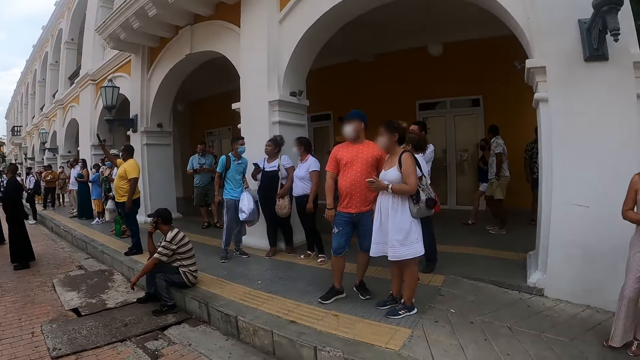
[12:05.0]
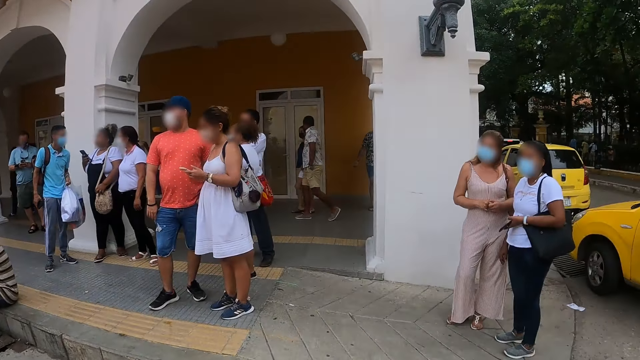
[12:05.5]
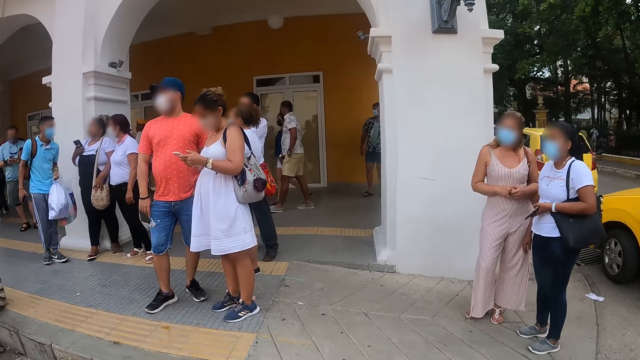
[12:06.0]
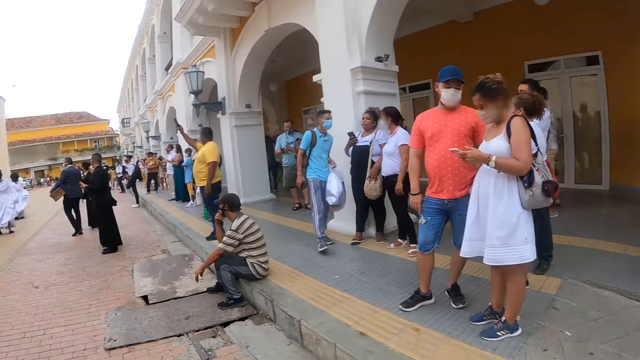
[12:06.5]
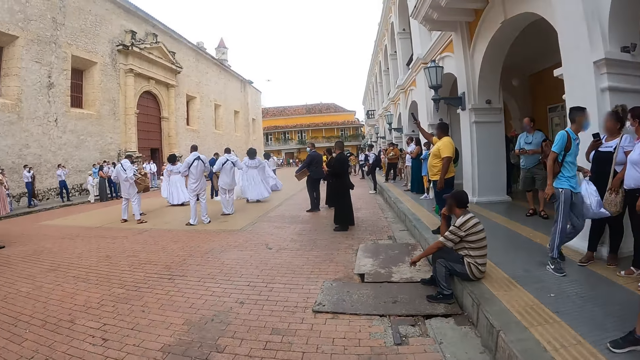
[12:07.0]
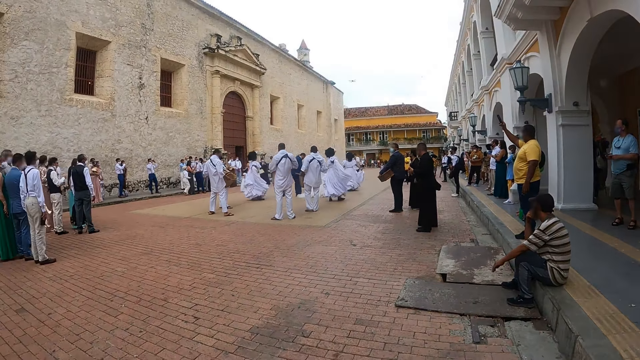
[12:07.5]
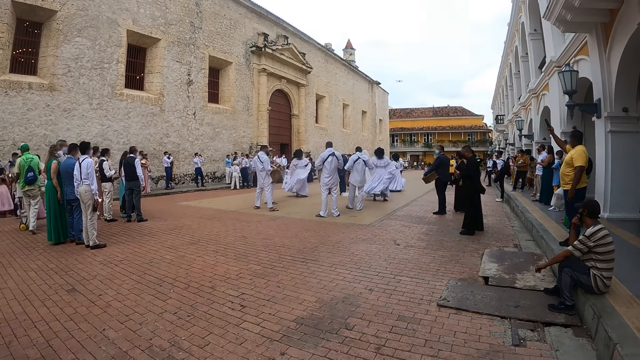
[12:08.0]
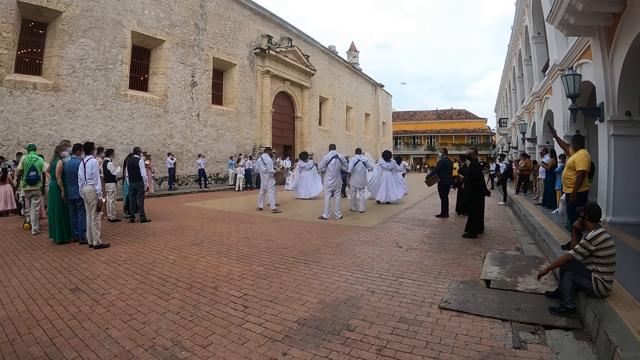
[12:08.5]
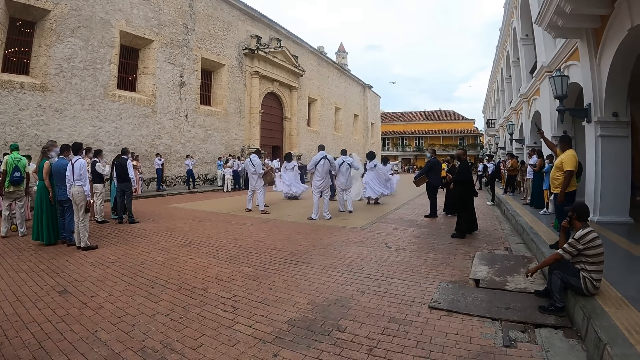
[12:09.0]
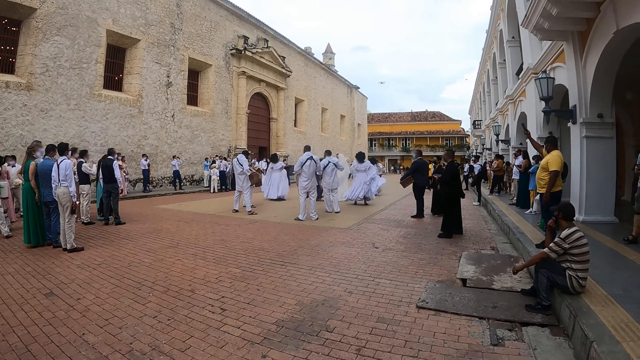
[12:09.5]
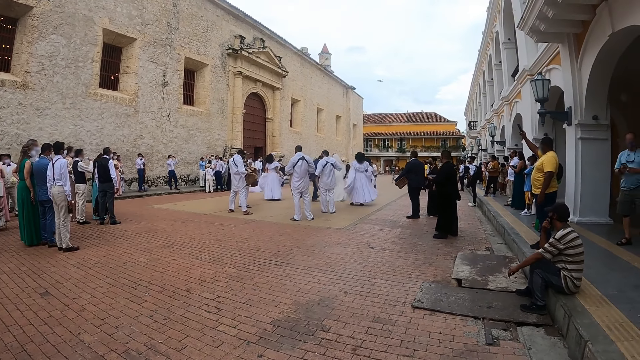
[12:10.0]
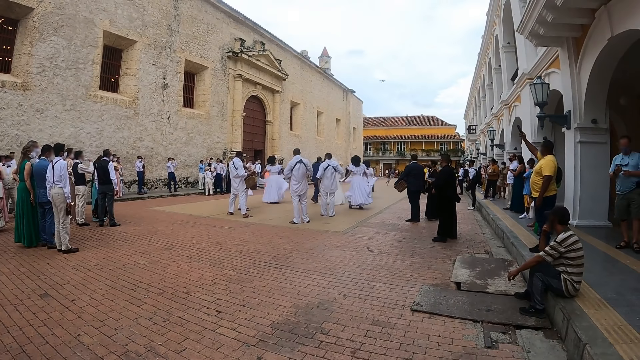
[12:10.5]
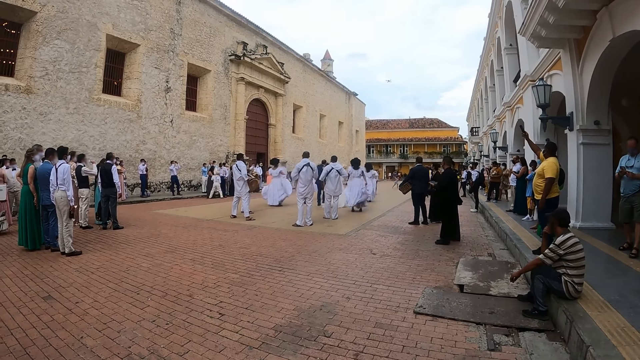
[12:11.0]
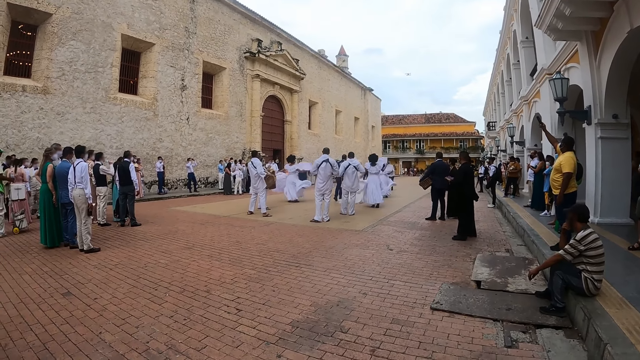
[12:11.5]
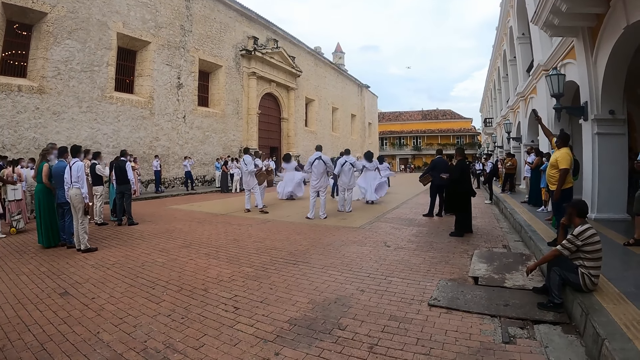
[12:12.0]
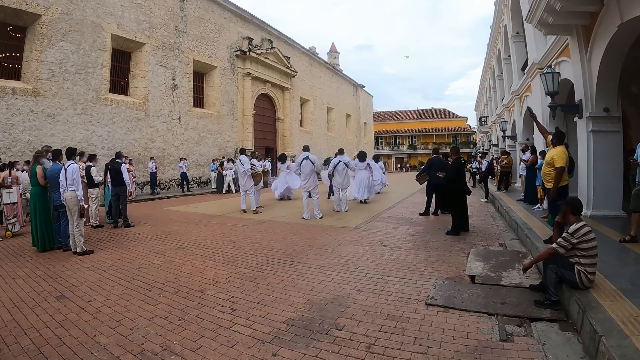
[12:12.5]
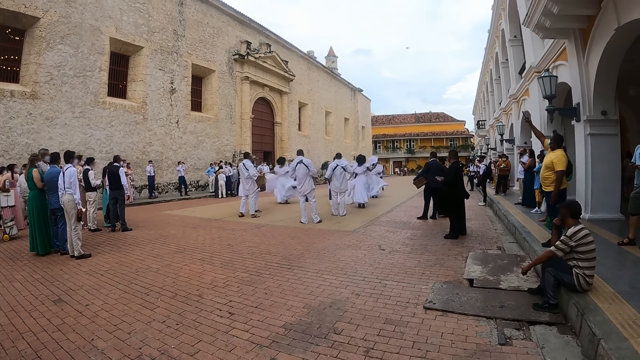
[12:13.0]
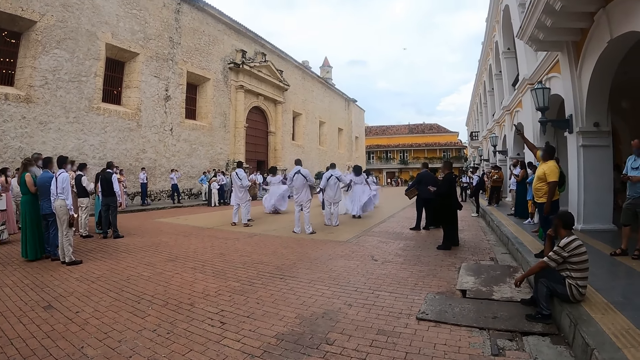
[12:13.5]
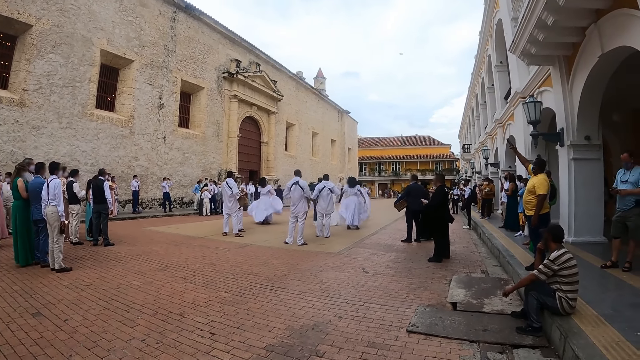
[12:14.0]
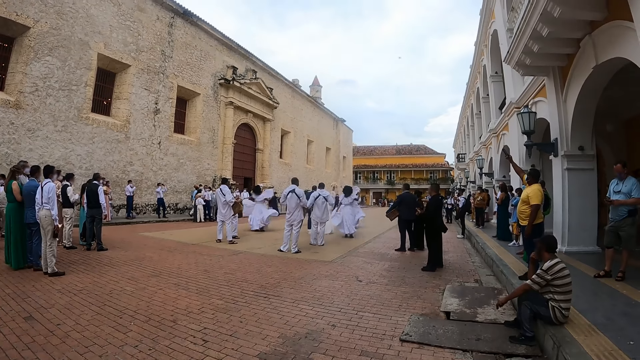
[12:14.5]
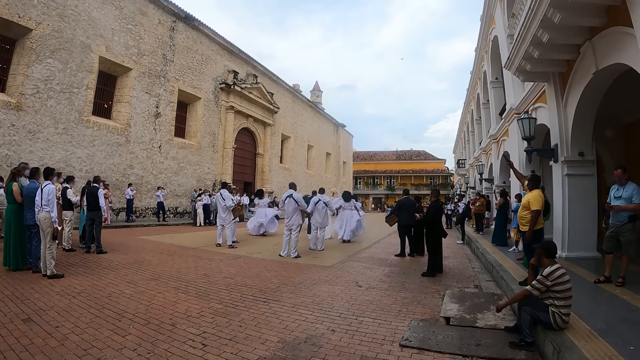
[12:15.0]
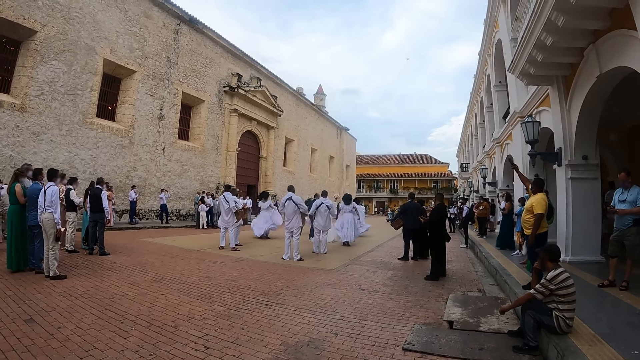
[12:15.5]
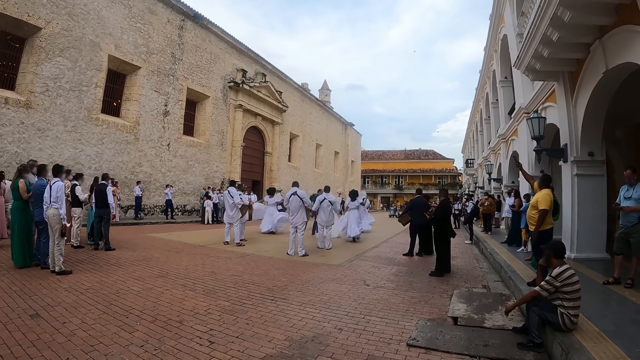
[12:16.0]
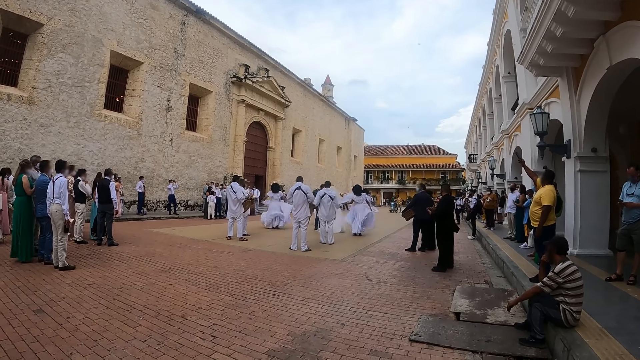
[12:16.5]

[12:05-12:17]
The camera wearer looks around the street. They stare at a crowd.

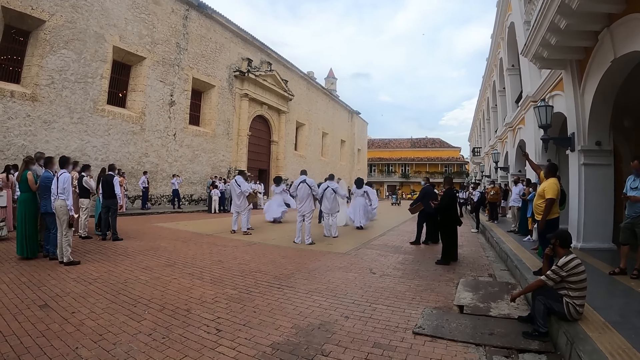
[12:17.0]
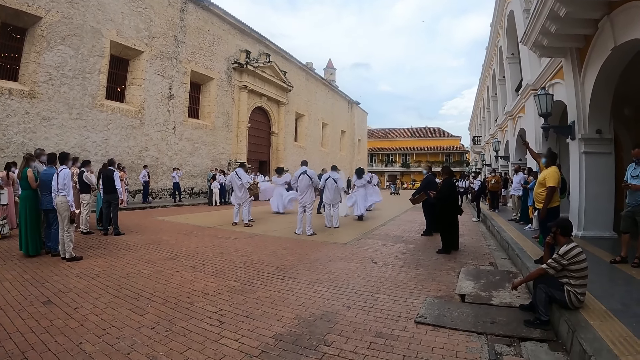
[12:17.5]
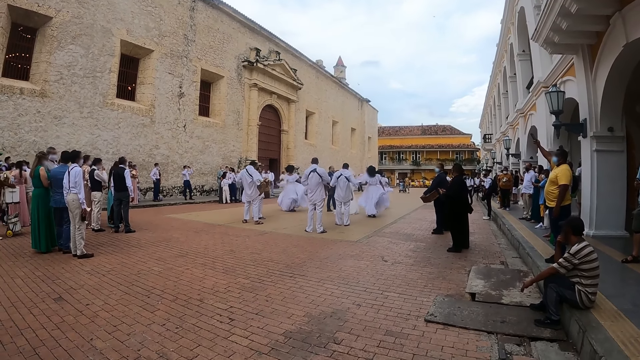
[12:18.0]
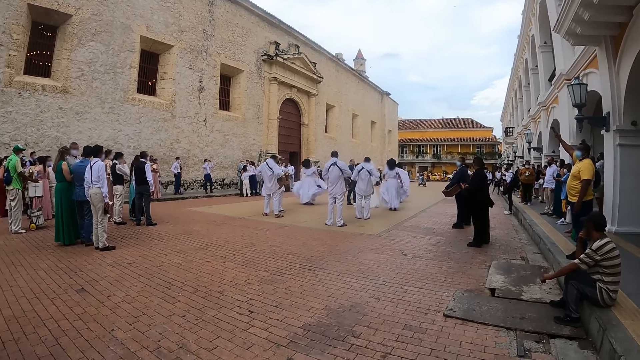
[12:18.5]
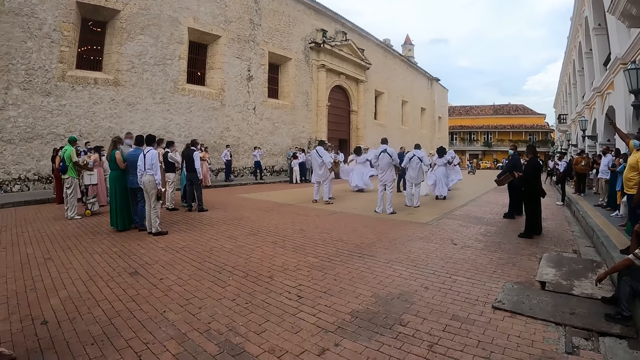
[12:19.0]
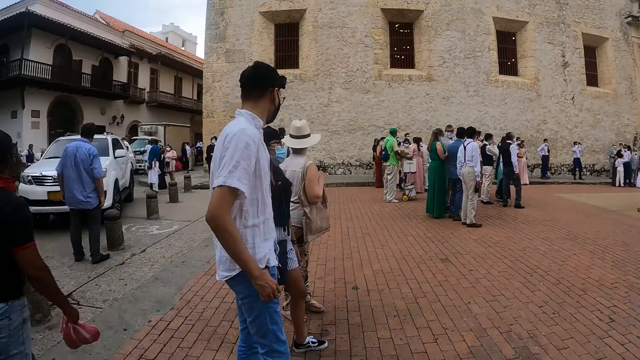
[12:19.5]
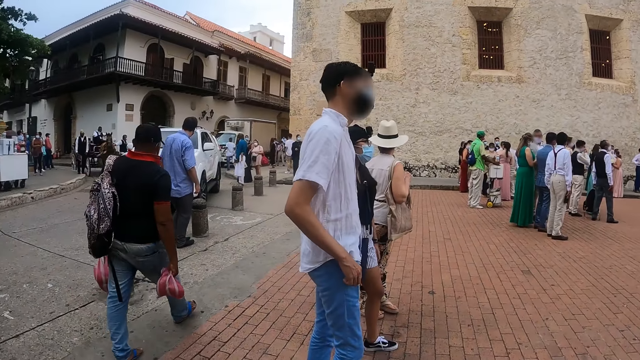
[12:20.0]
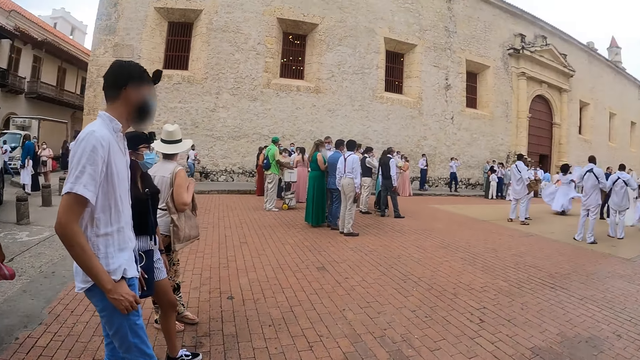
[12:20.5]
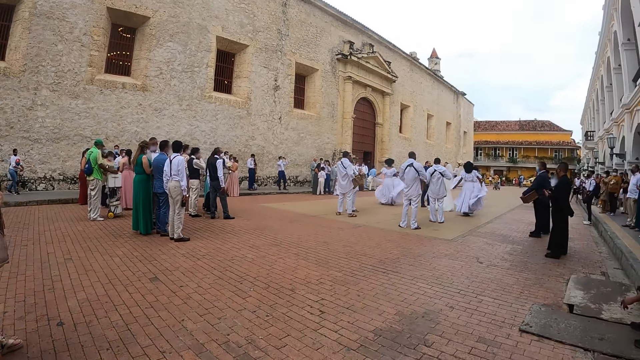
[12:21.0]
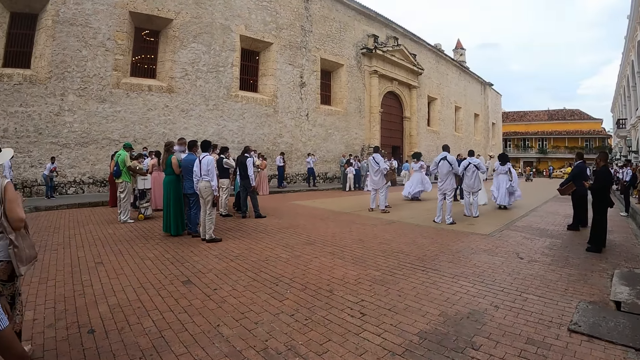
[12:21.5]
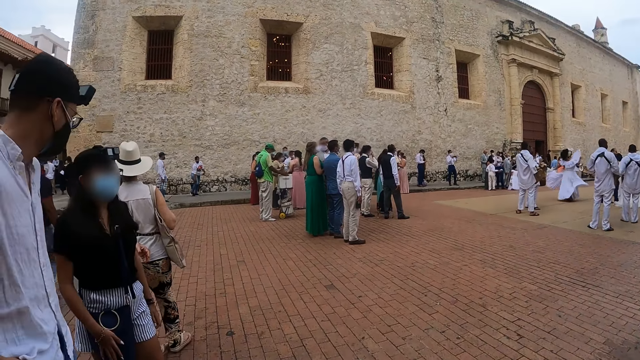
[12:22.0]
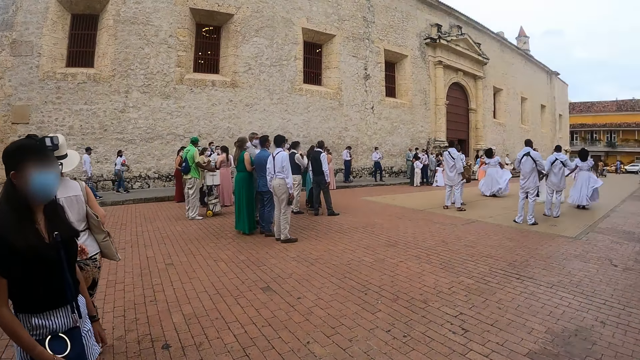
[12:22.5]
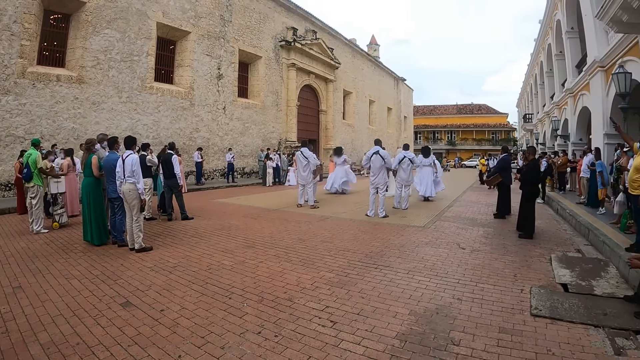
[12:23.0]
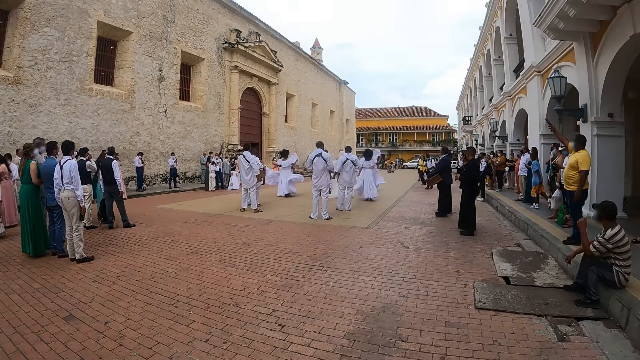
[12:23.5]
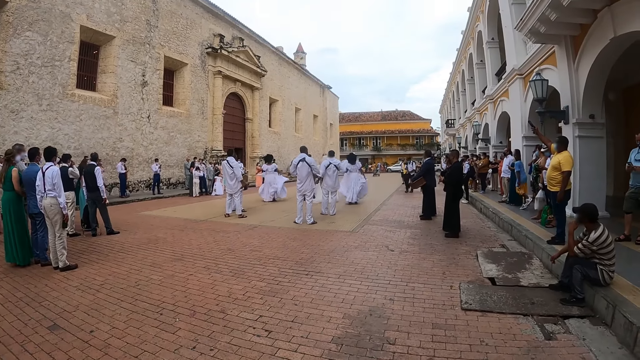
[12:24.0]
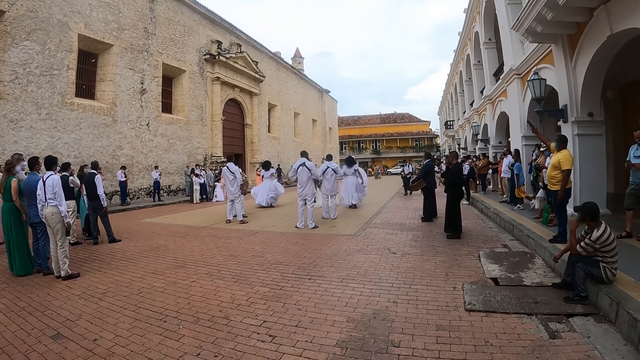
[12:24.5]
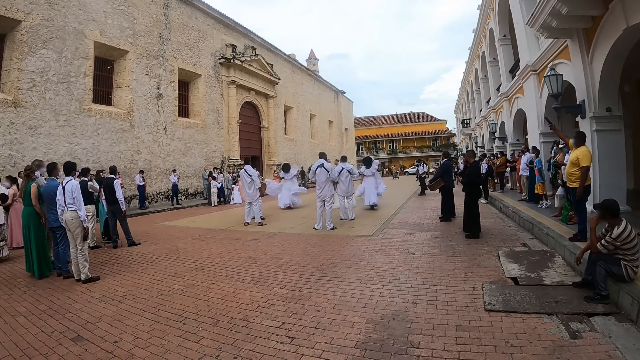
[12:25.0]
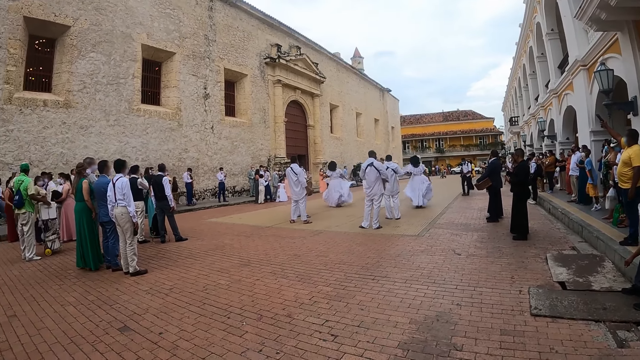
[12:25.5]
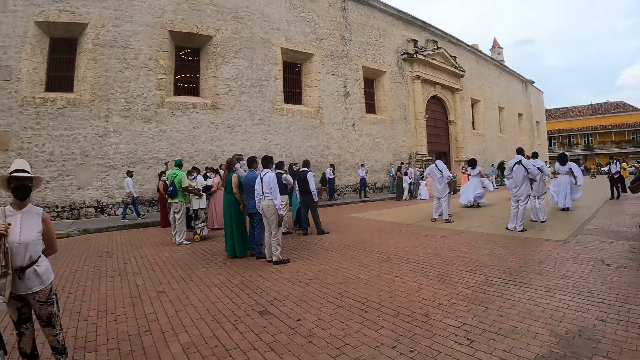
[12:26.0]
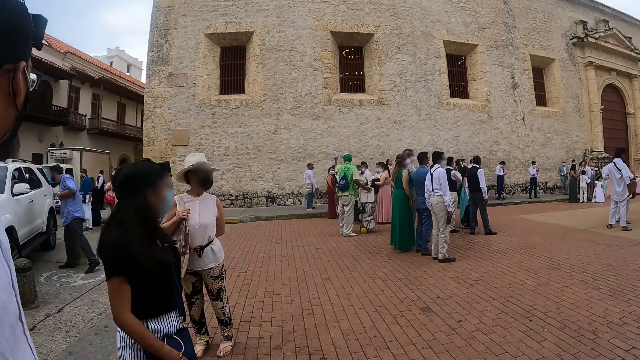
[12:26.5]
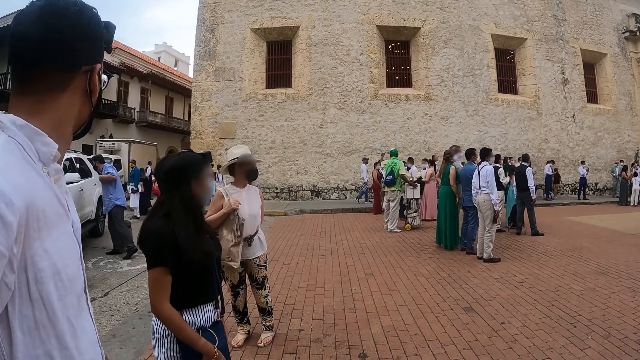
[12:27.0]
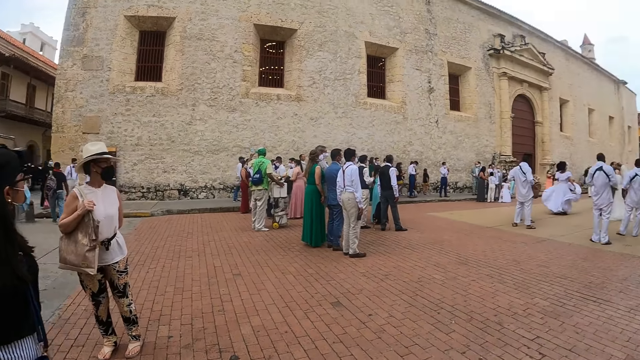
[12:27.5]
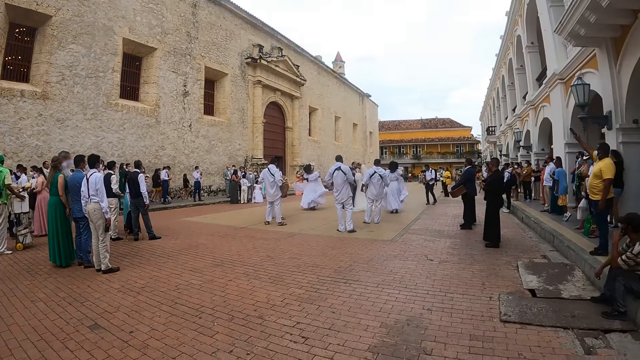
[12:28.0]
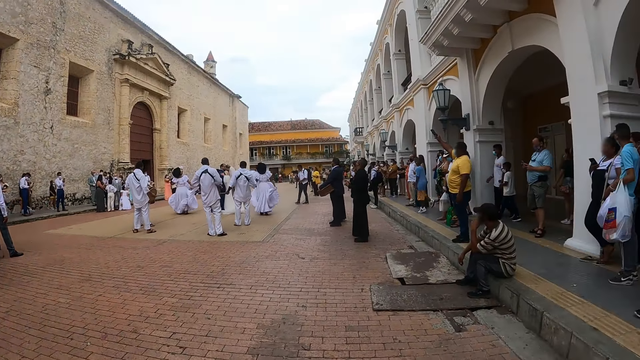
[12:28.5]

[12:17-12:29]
The camera wearer stares at a man. They stare at a crowd.
